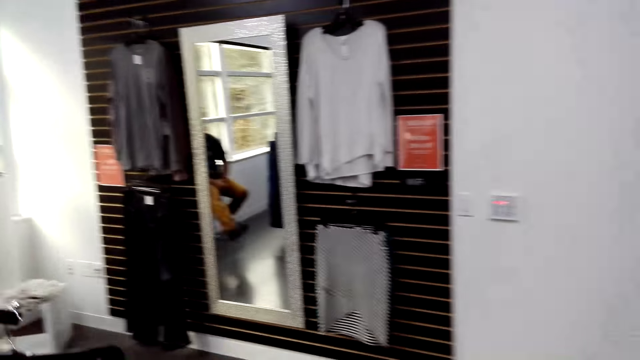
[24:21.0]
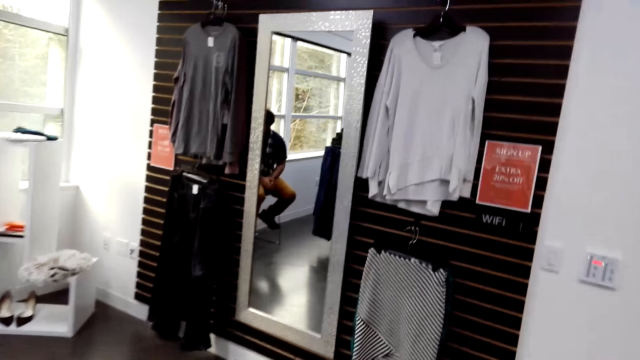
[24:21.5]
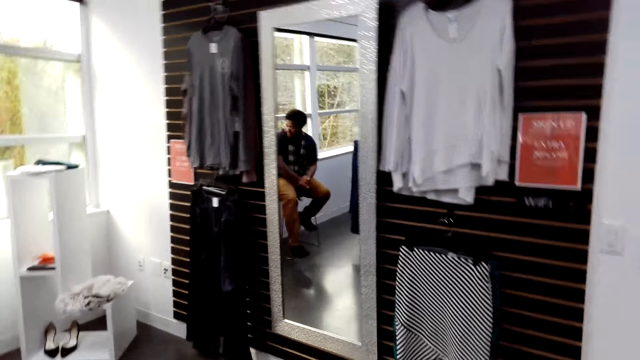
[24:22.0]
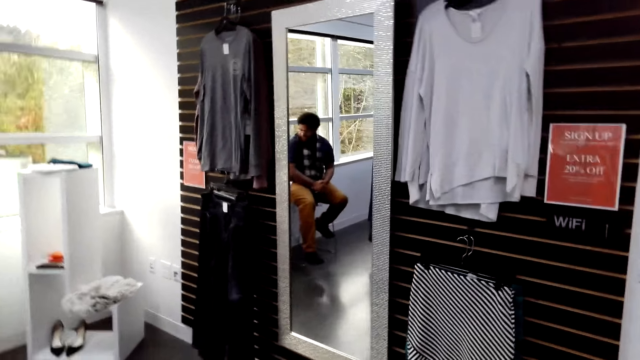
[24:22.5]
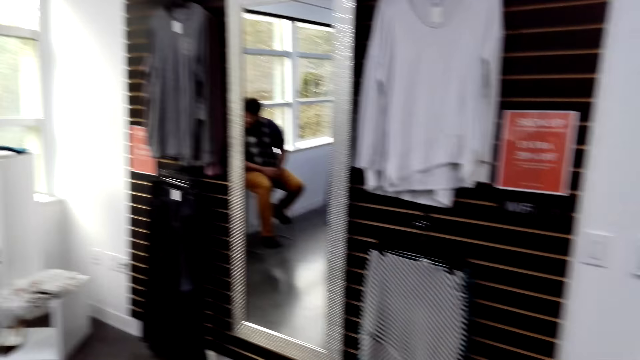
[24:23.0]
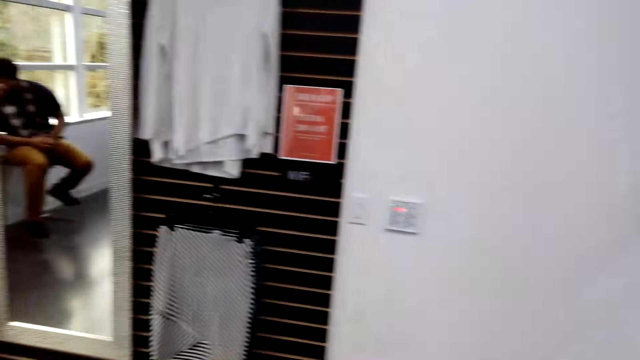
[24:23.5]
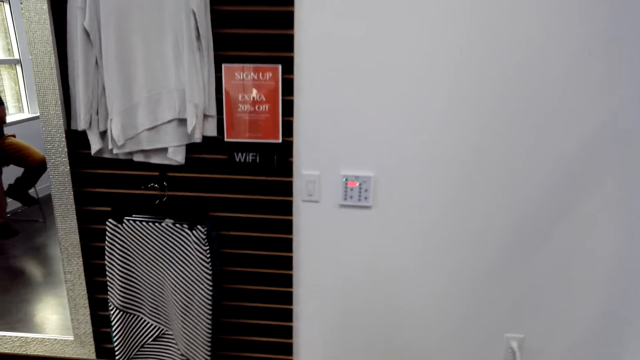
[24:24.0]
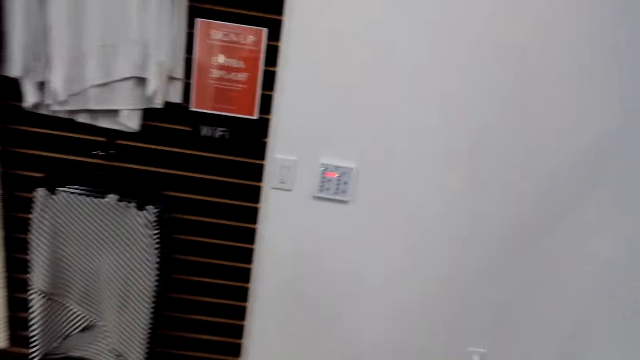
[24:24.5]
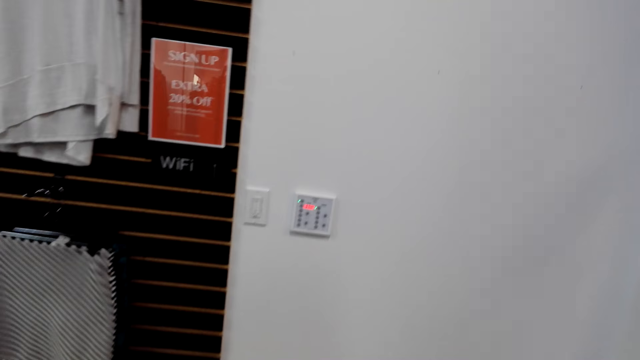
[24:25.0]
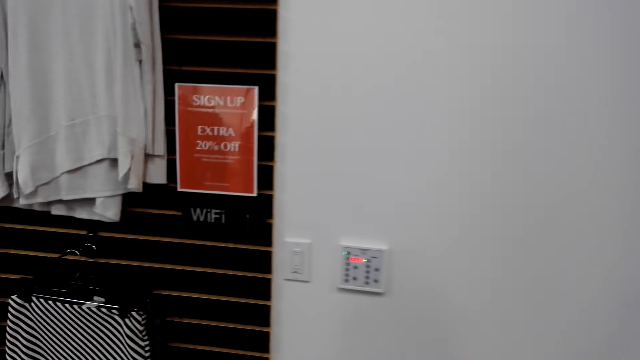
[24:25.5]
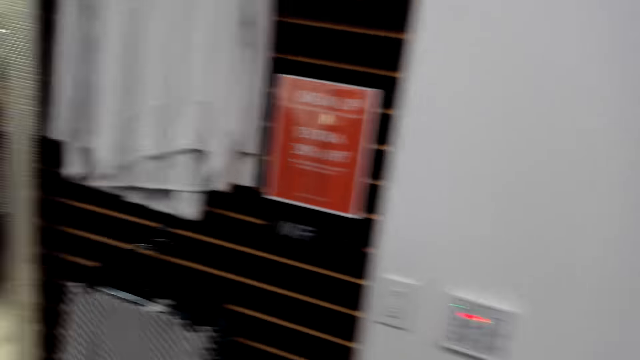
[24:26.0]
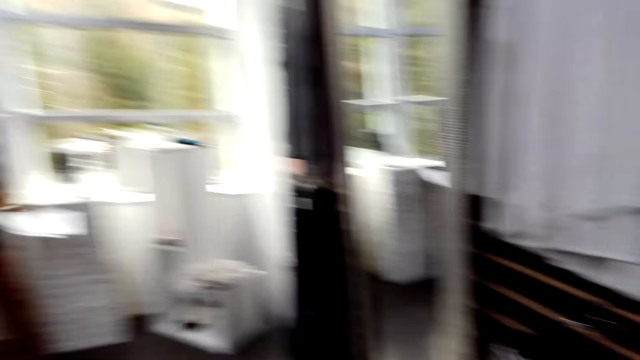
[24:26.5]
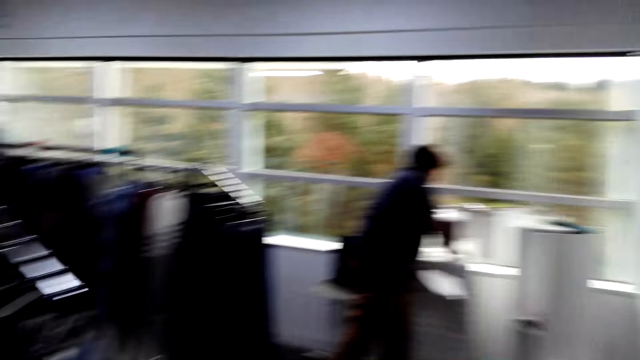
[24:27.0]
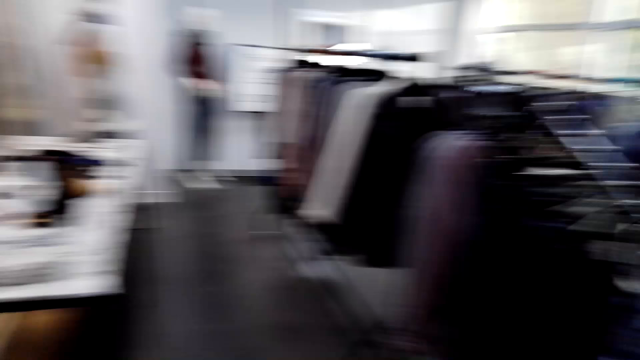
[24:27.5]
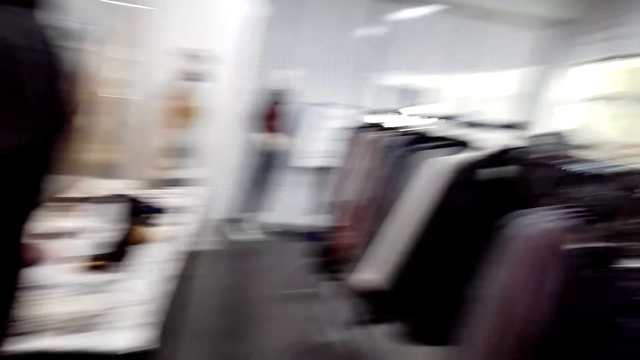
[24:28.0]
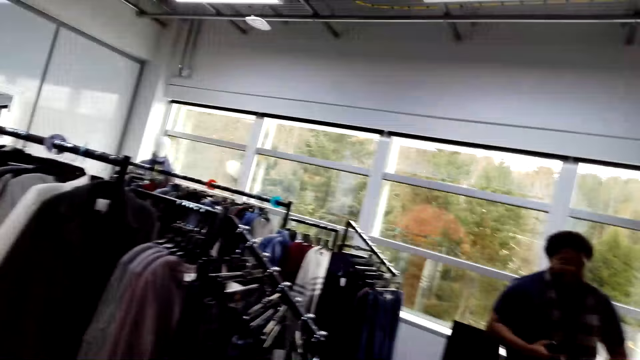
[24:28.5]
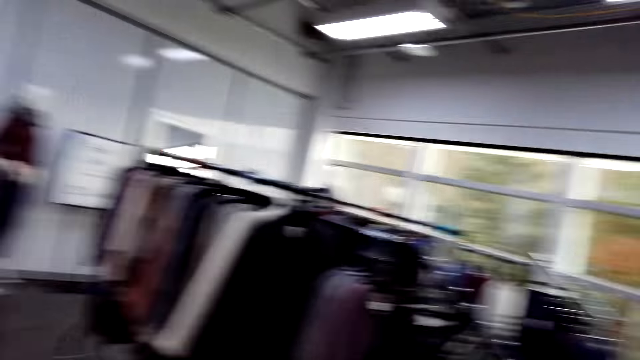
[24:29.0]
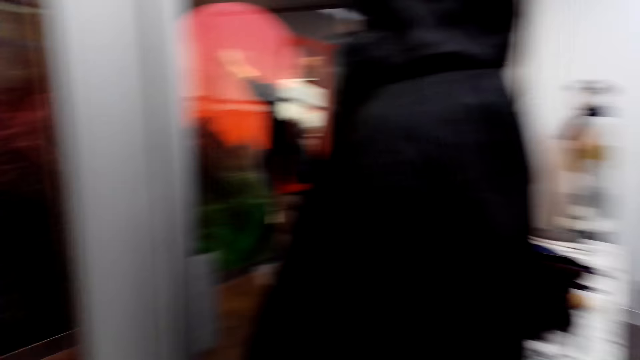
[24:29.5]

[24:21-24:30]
The camera wearer walks around the store. They converse with a cashier.

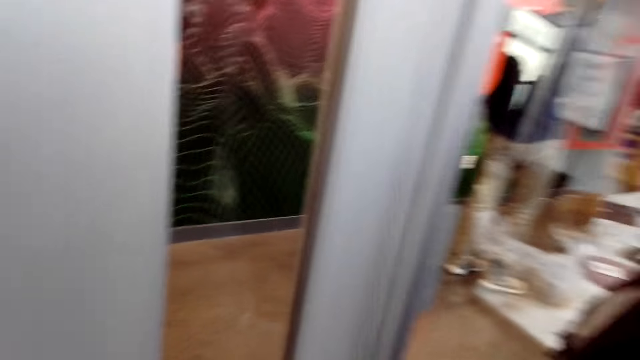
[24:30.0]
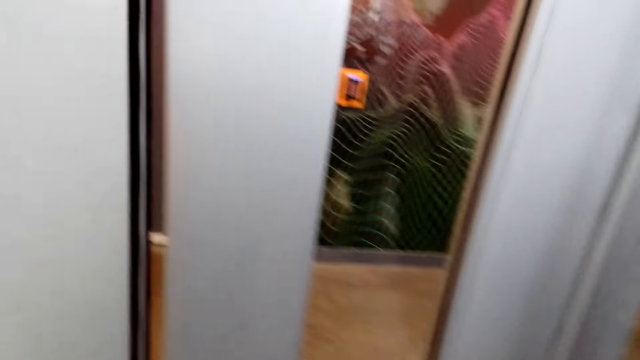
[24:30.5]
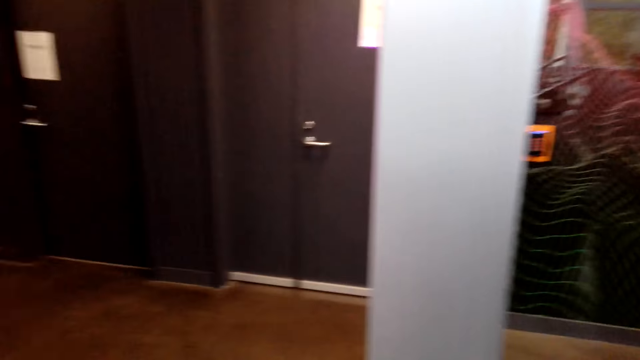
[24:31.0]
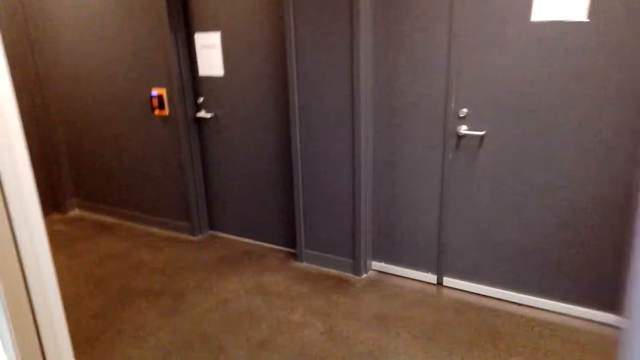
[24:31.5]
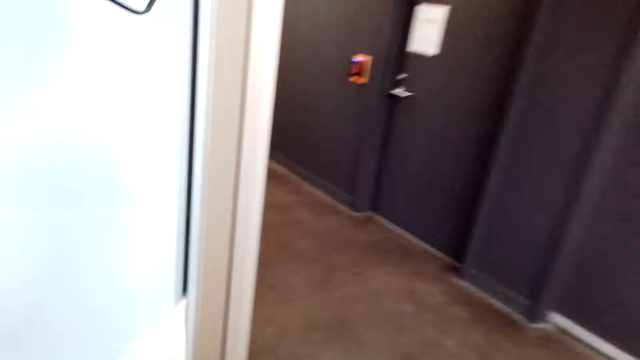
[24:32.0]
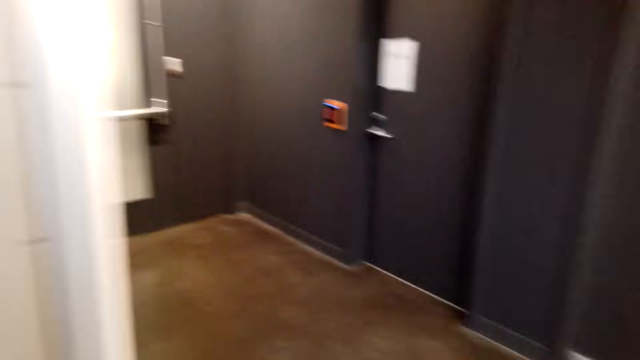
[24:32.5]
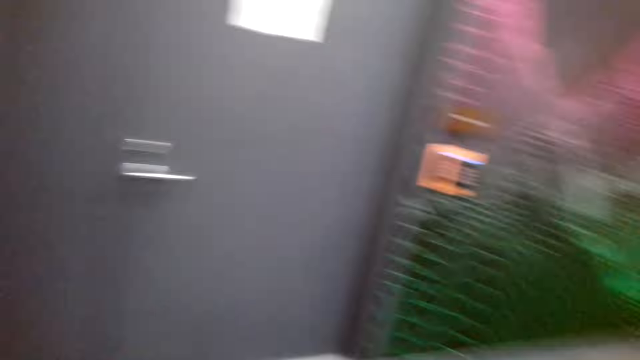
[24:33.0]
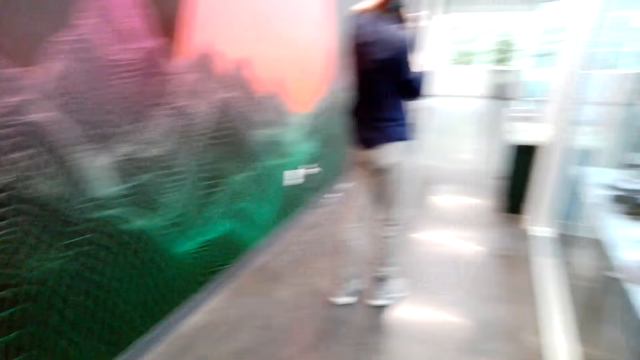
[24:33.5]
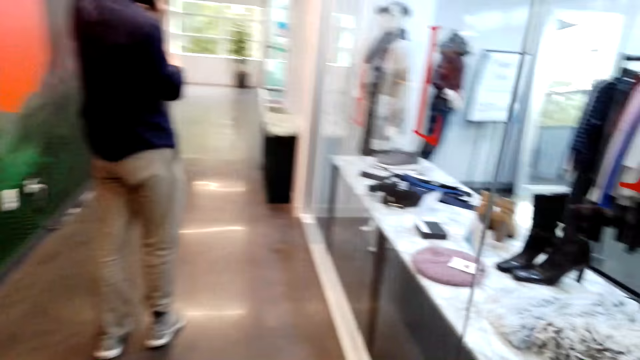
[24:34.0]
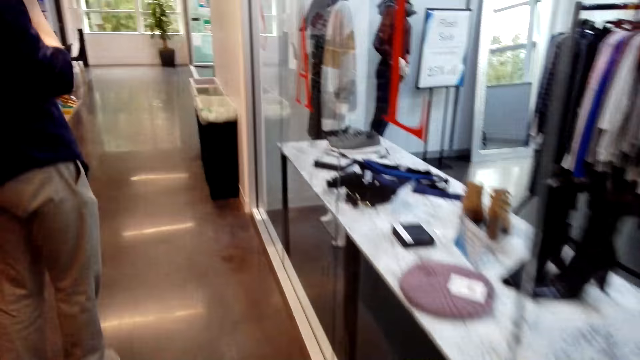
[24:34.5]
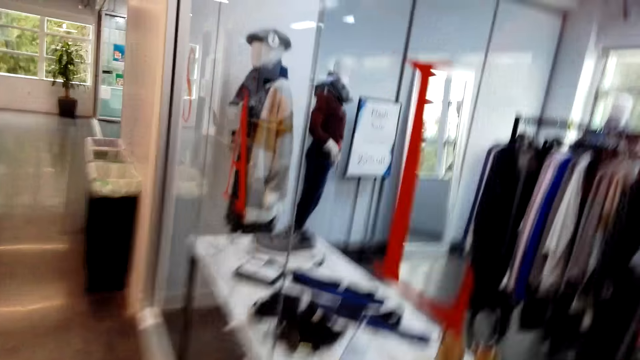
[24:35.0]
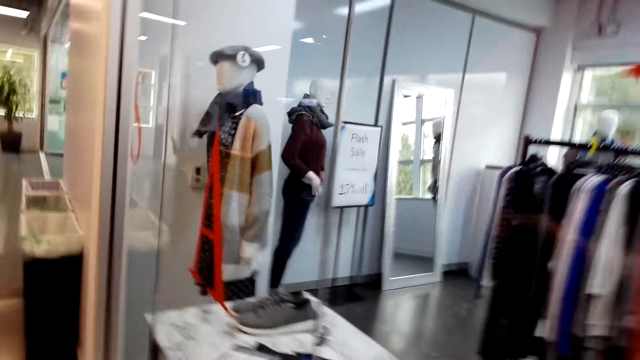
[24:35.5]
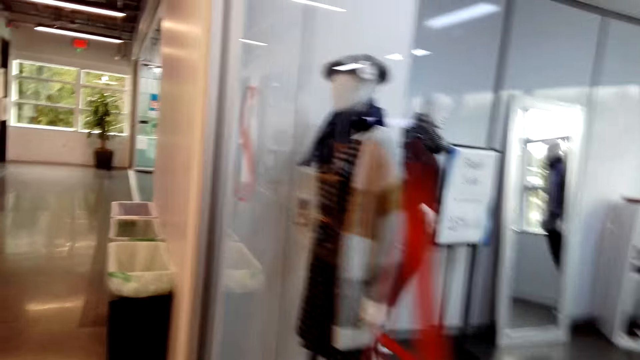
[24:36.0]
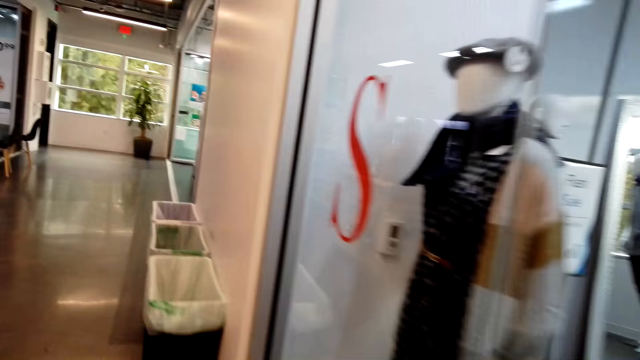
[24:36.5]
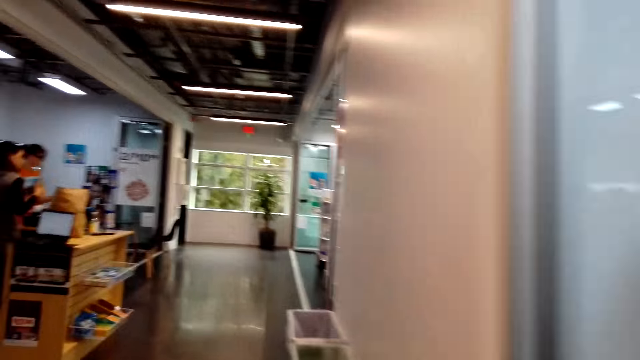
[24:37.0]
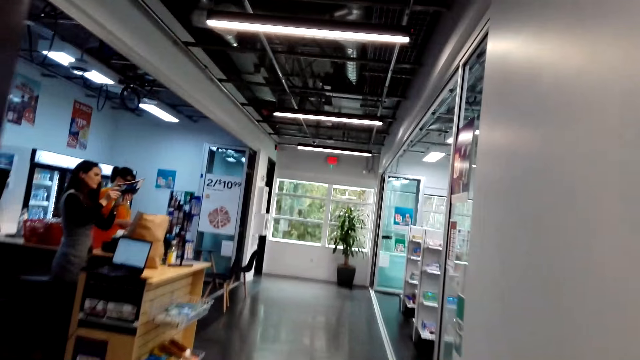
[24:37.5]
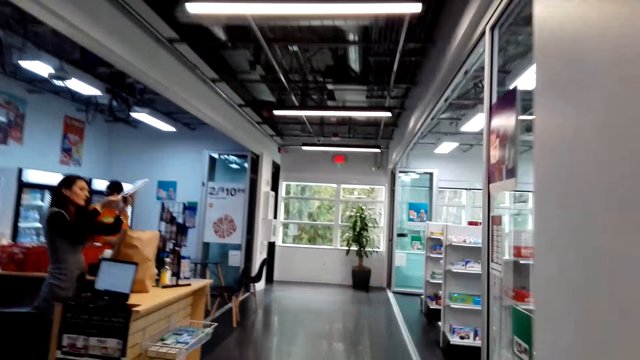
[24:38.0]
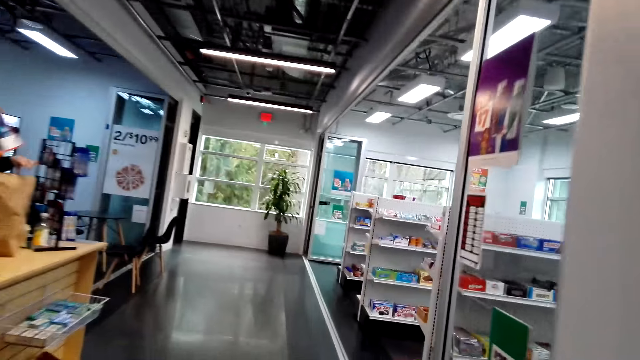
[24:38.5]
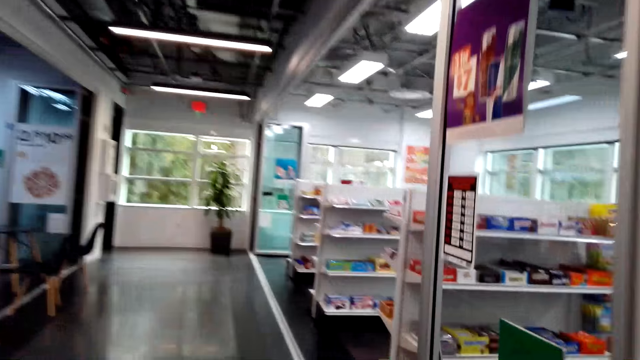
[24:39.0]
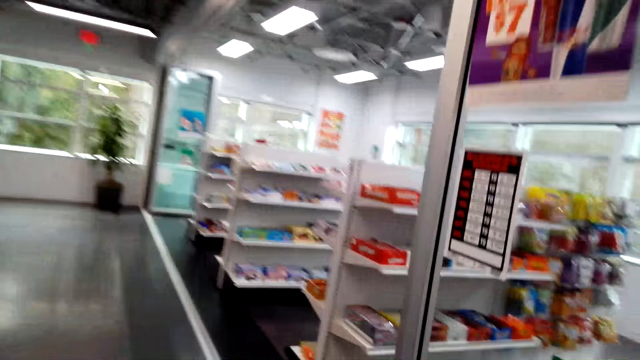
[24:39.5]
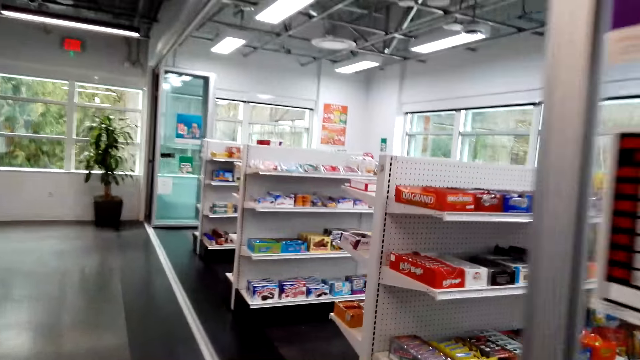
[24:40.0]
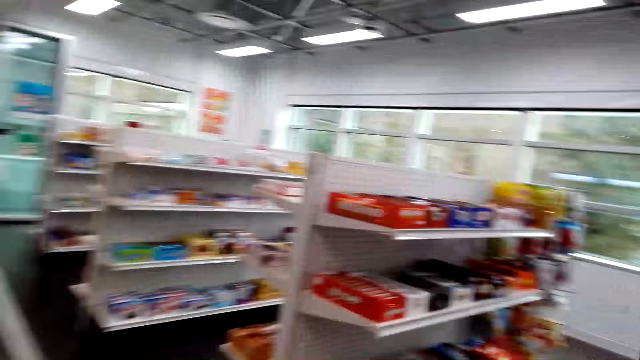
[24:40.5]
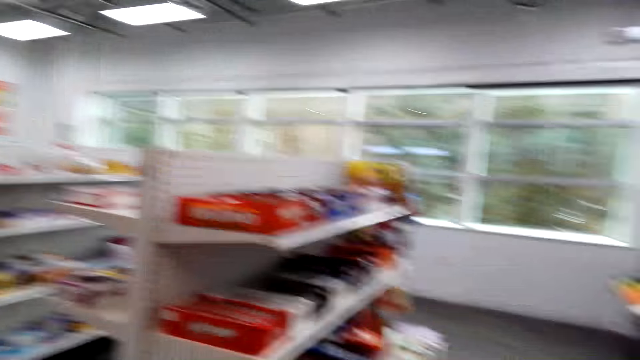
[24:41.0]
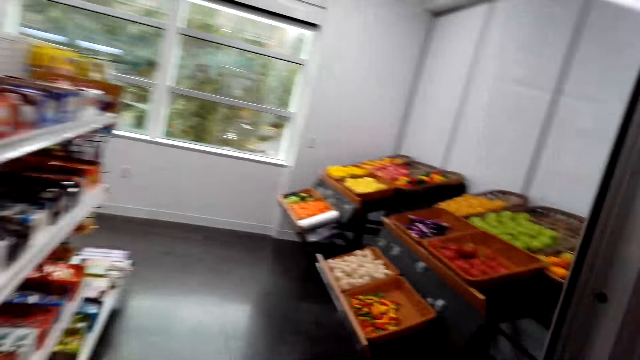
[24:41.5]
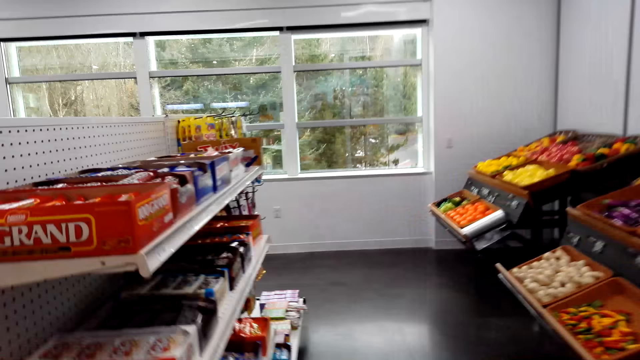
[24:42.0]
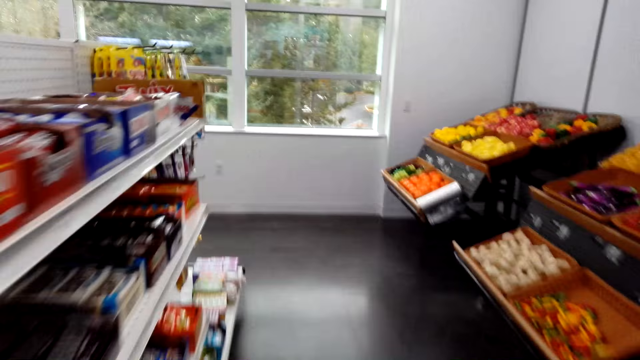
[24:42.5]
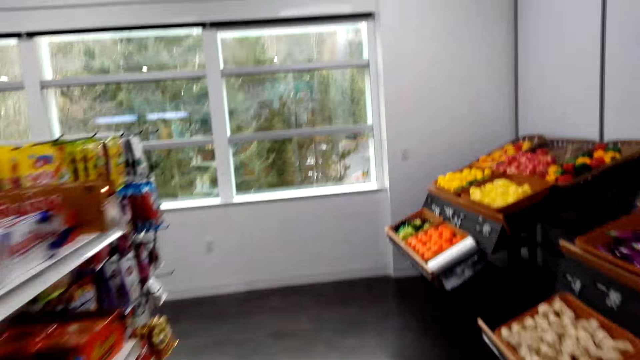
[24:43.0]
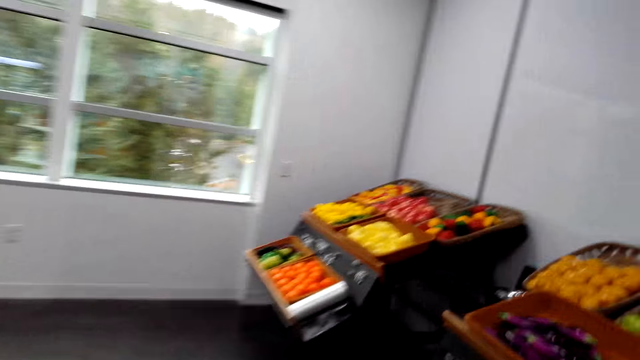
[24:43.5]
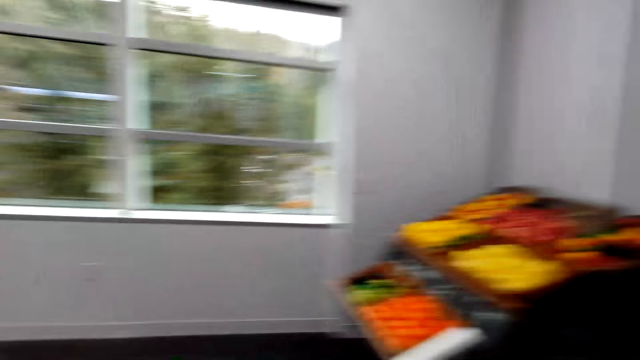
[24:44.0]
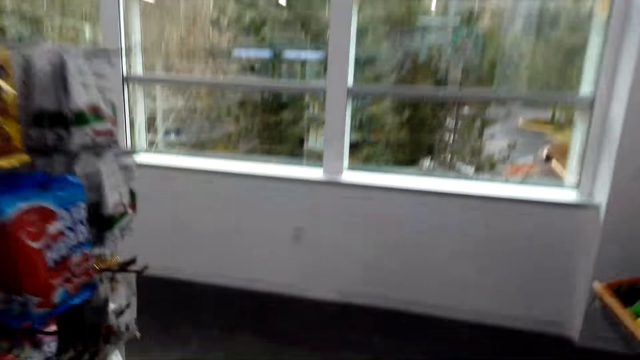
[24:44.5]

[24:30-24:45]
The camera wearer opens a door. They walk around the building. They walk around the hallway. A cashier holds a book. The camera wearer walks around the supermarket.
